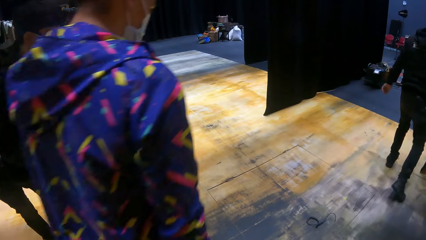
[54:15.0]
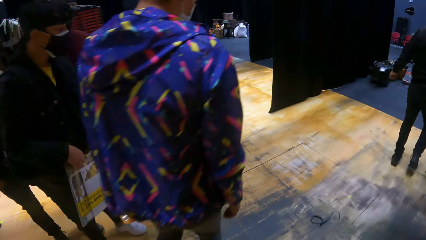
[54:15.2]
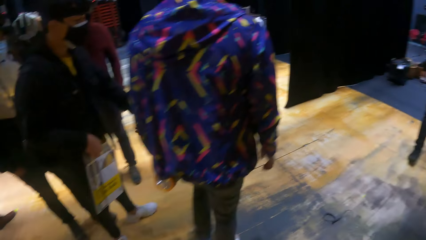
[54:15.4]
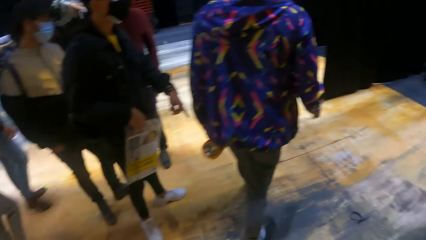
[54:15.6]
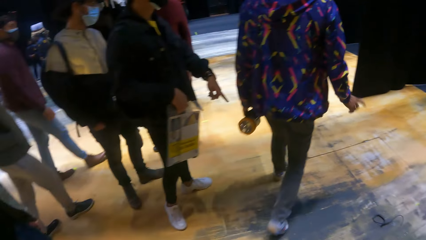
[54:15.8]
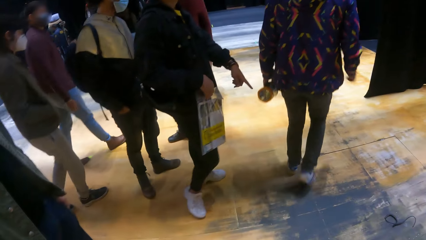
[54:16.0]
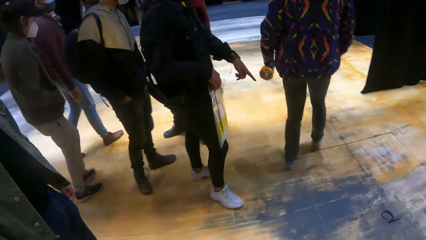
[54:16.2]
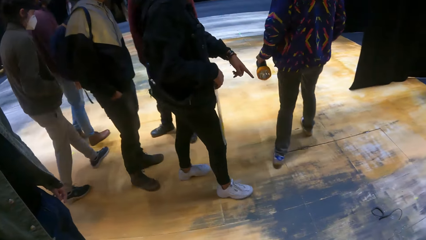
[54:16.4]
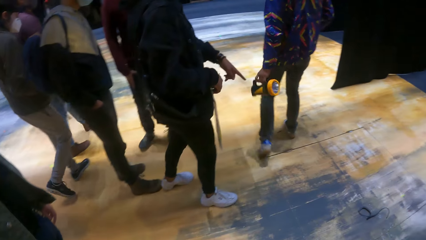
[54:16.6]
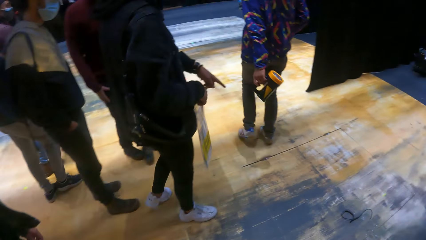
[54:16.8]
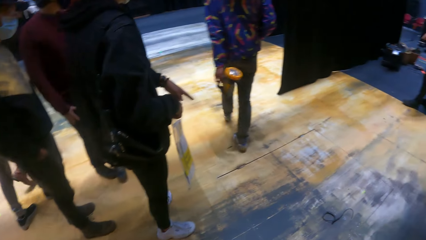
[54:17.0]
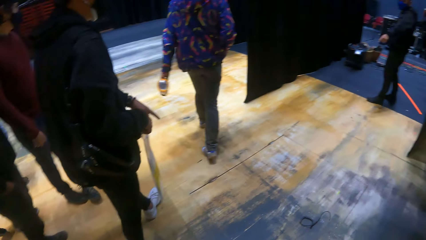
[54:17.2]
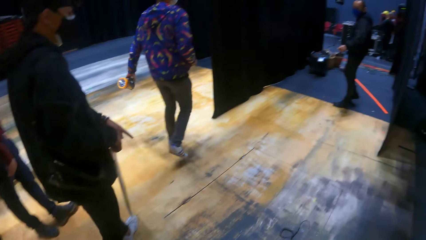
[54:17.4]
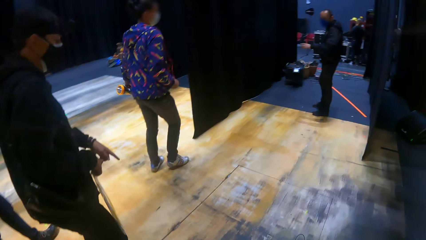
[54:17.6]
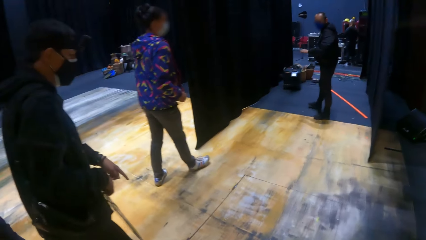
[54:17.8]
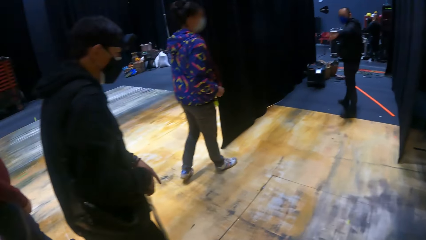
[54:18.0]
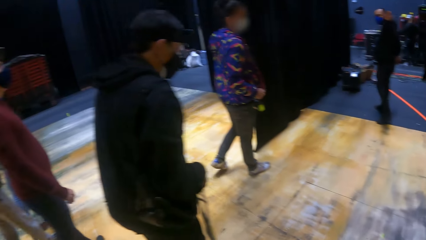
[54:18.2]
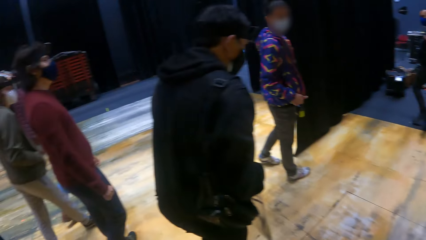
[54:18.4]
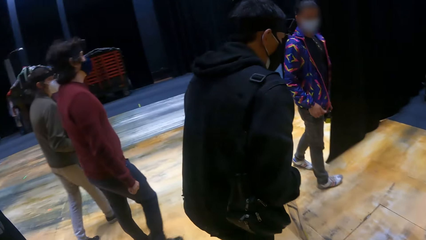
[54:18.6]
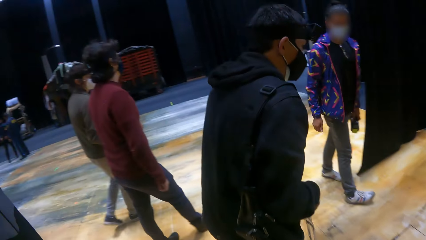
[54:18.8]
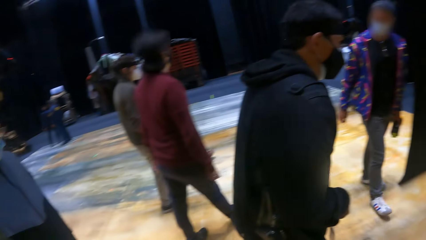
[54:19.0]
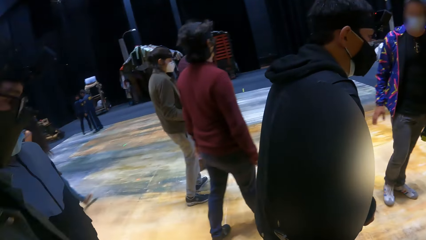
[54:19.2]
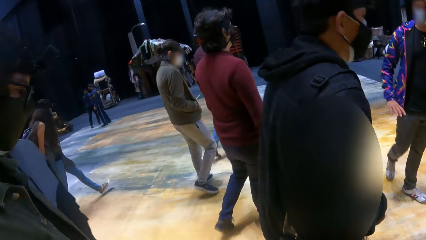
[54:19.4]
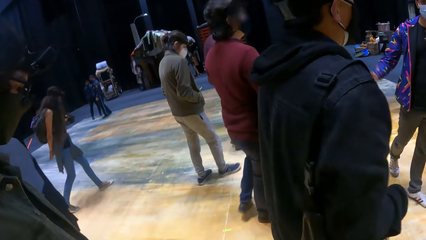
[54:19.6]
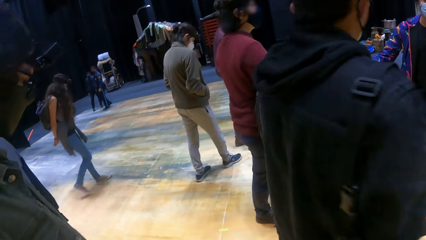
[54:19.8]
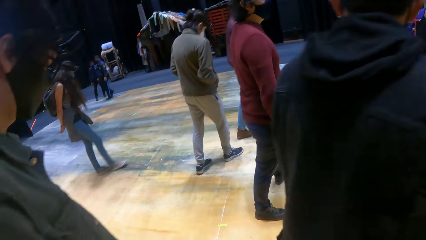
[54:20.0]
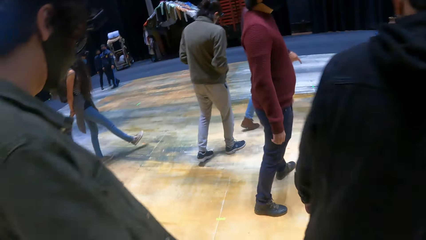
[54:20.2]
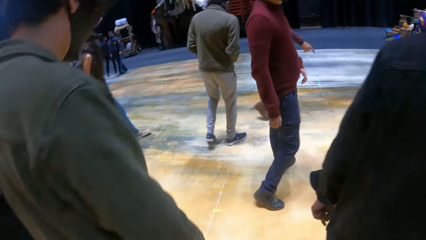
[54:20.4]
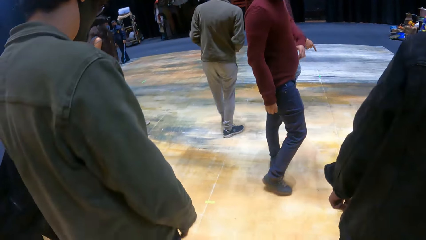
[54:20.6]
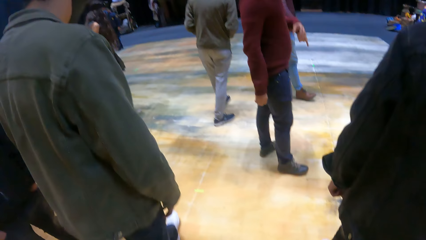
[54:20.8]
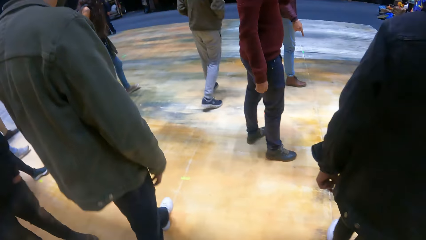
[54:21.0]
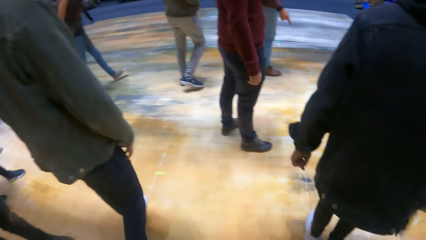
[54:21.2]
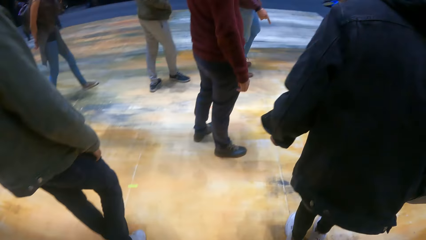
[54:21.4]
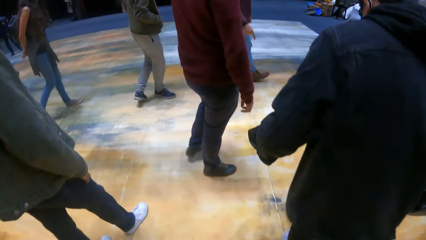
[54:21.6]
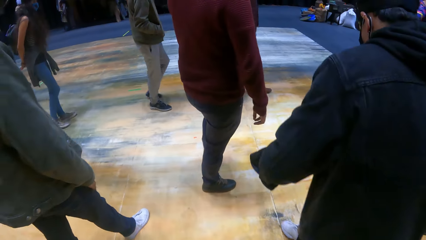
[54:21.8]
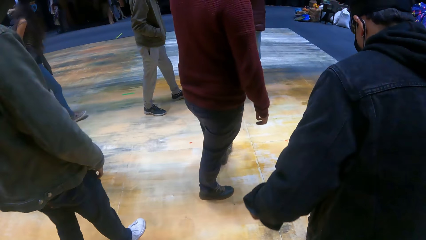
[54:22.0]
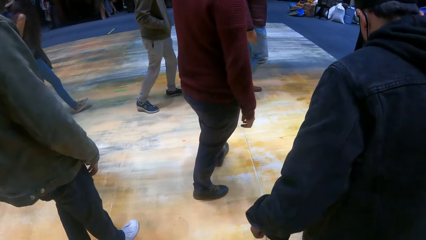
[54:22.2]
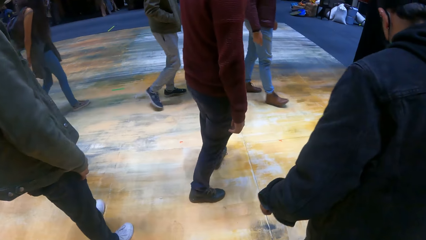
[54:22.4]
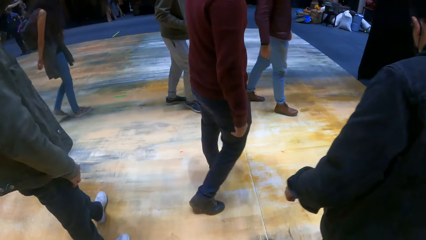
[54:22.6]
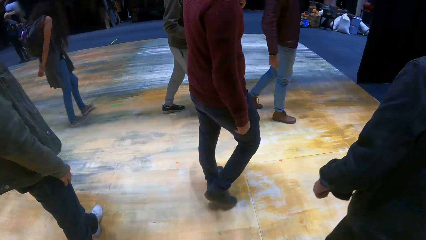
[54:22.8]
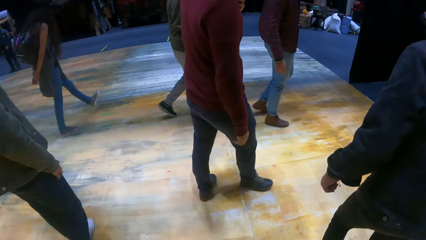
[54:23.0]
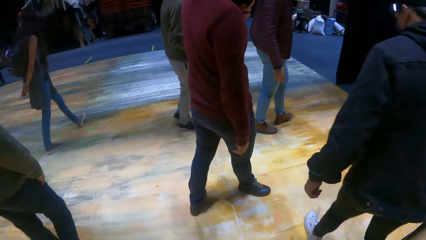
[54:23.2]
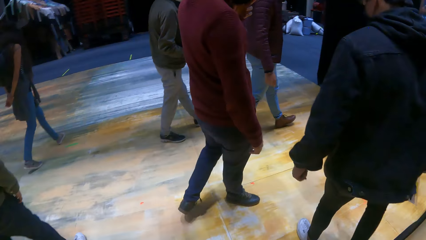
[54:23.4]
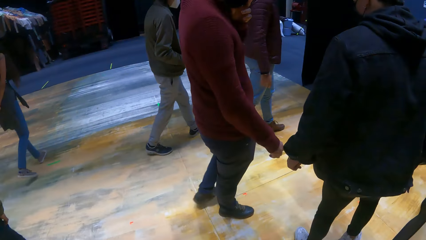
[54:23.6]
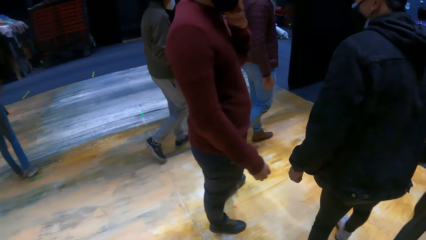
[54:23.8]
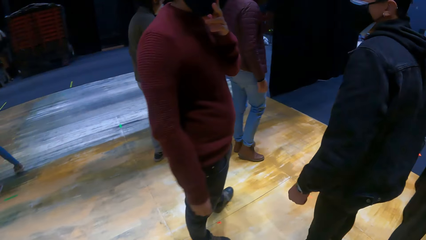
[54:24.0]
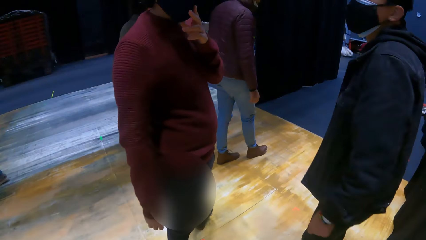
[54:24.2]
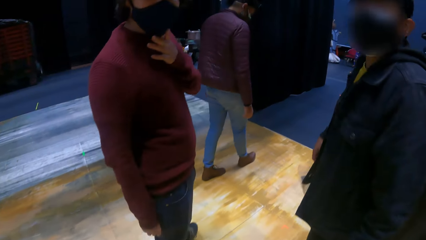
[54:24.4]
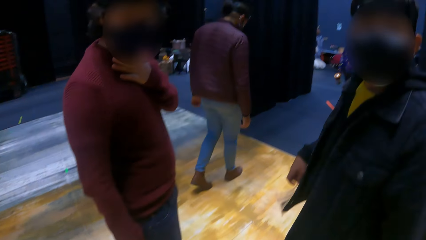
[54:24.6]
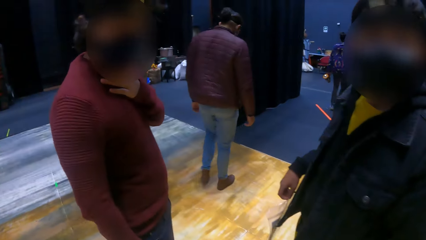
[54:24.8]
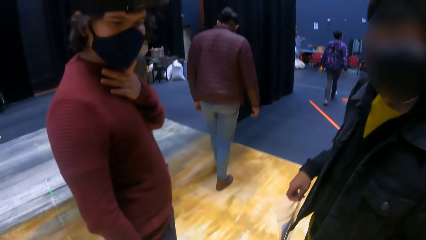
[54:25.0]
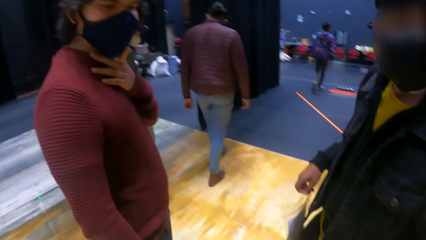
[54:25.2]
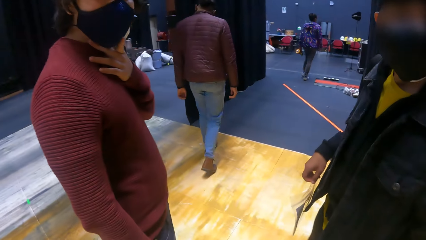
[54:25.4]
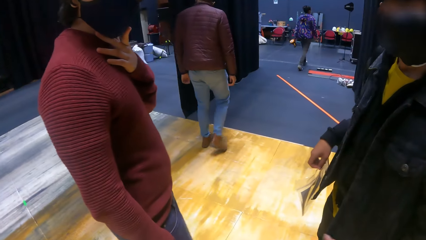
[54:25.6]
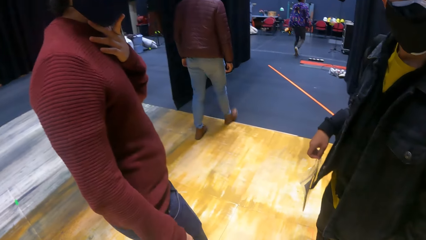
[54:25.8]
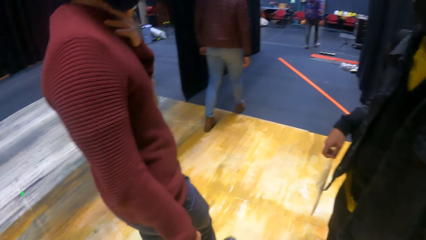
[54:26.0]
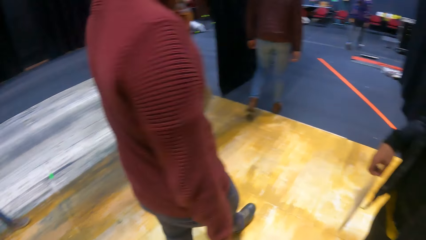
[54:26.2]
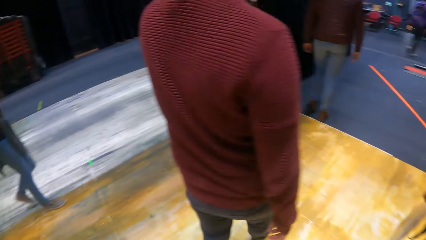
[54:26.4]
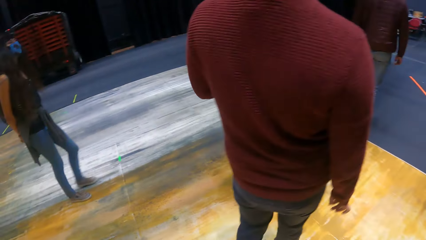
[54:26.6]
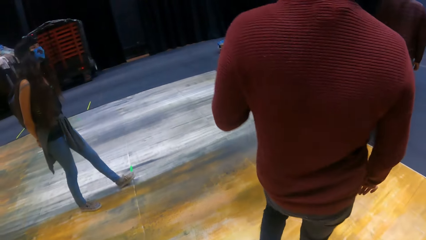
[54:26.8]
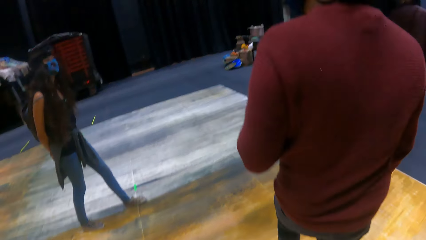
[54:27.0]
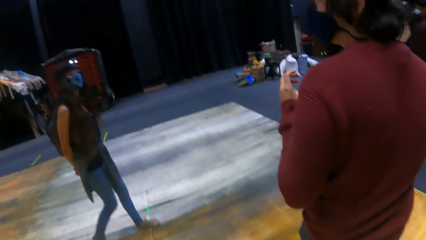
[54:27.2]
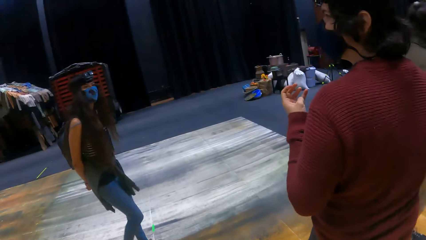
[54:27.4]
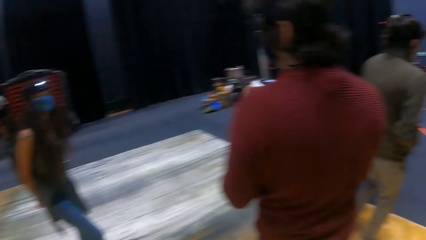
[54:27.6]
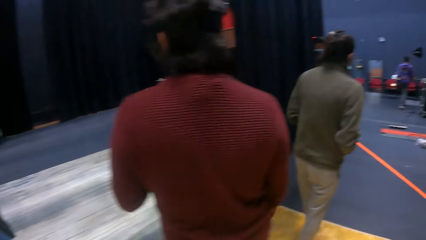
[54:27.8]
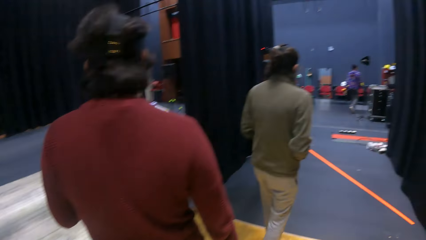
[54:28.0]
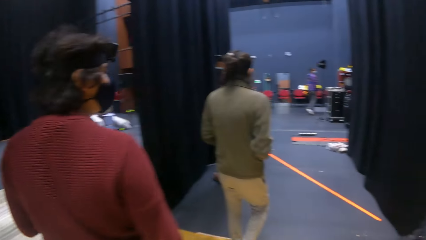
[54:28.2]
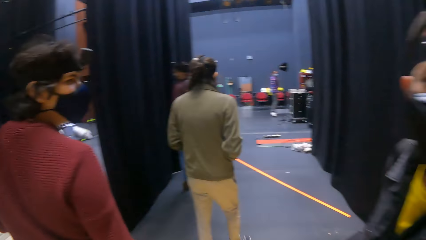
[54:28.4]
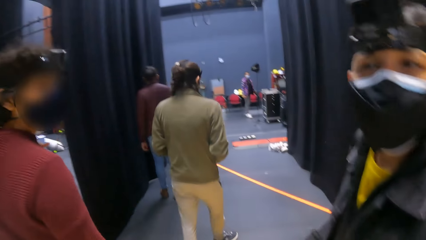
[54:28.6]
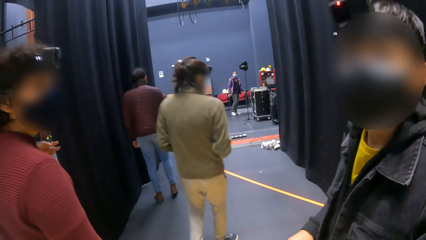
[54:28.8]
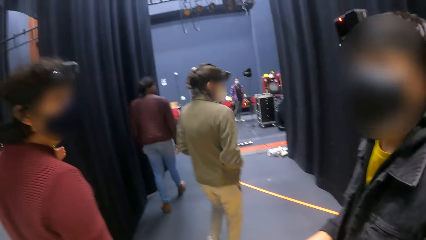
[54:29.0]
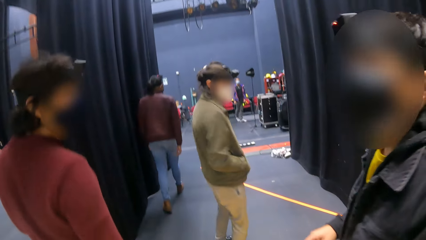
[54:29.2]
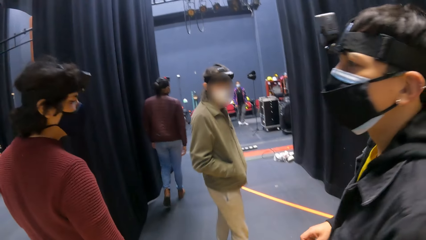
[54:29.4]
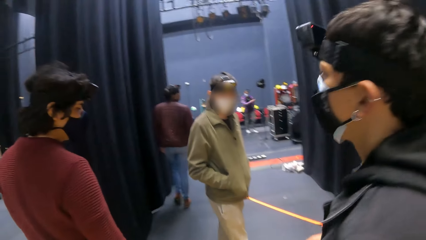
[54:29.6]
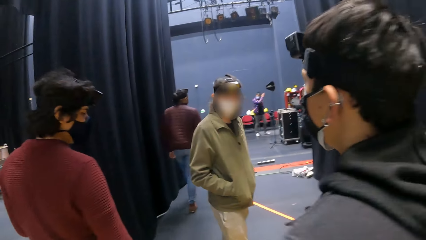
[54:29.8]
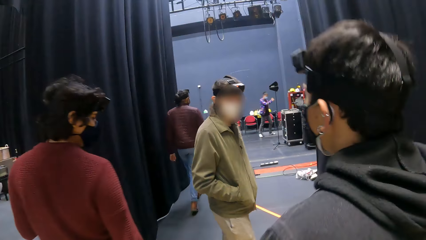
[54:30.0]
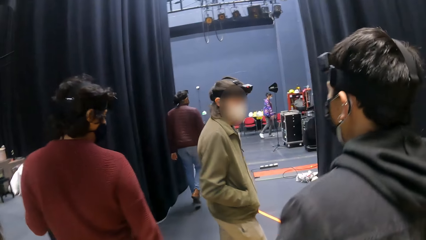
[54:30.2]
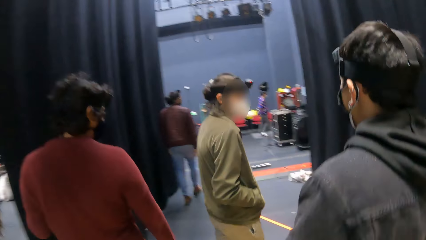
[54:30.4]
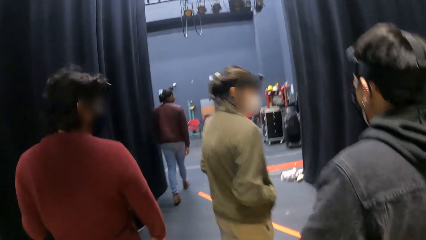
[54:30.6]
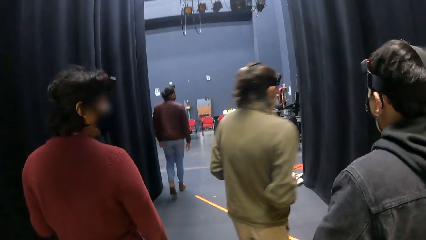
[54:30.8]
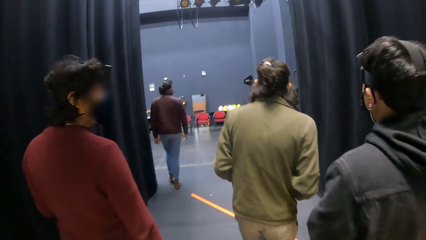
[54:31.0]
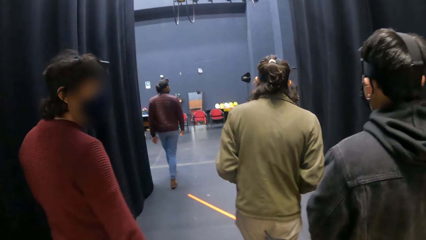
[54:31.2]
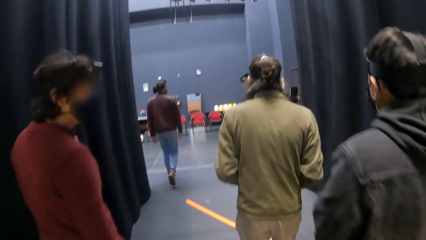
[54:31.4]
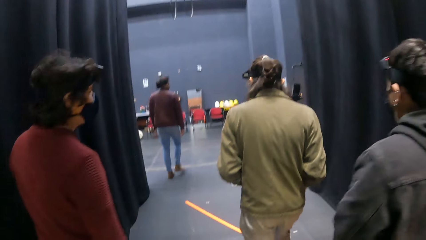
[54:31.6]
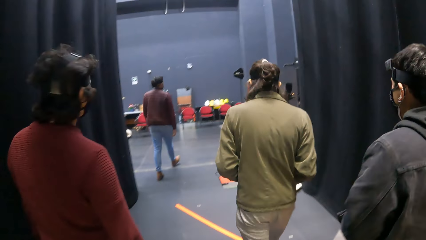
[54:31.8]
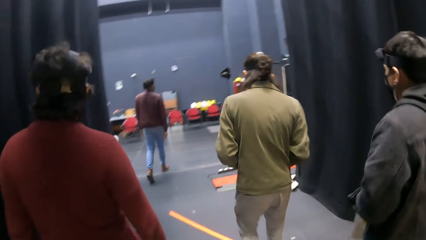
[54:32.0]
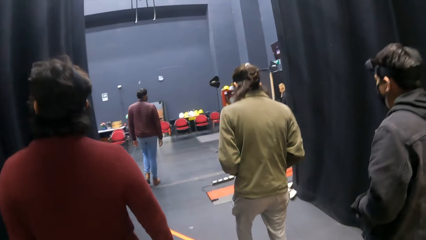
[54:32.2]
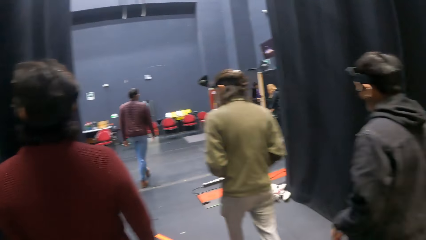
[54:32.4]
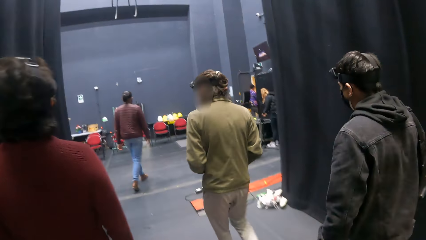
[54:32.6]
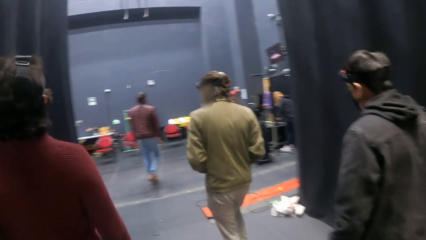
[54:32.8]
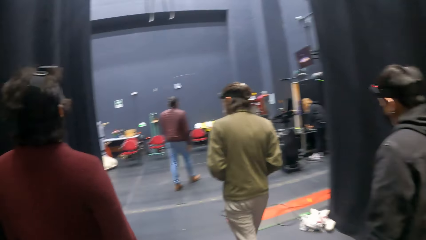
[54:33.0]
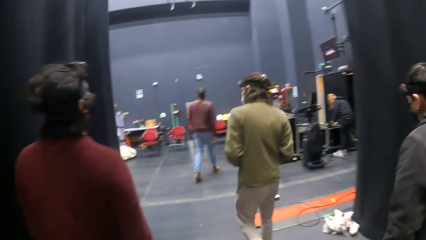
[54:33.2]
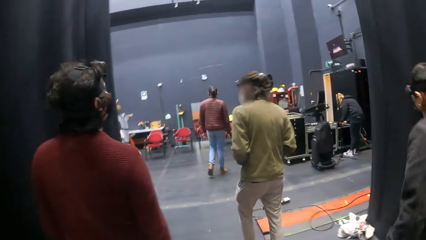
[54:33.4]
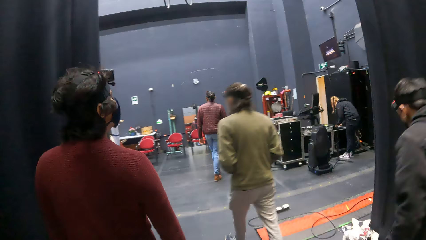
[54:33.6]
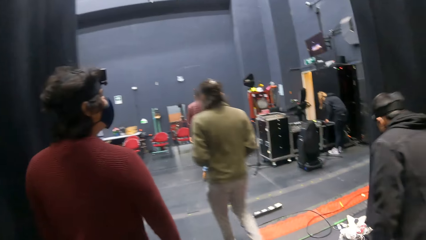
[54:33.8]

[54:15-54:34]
A man walks around. Another man walks around. Another man walks around. Another man walks around. Another man touches his facemask with his left hand. The fourth man turns along with the second man. The fourth man walks around. Another man turns around. The second man walks along the fourth man.
